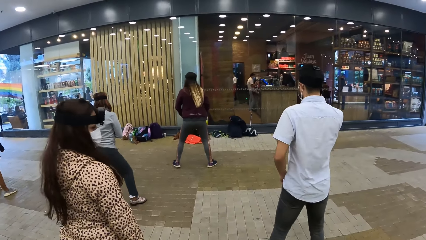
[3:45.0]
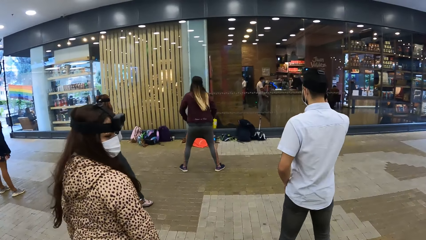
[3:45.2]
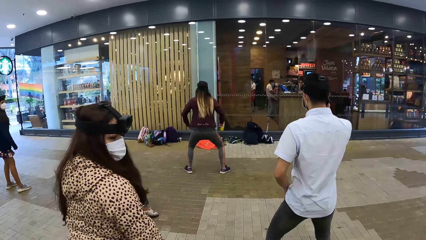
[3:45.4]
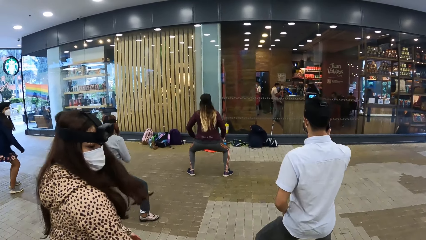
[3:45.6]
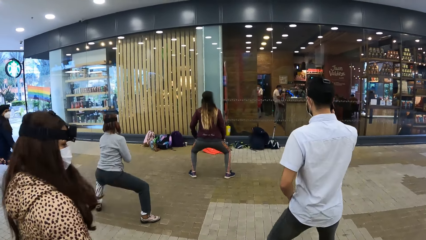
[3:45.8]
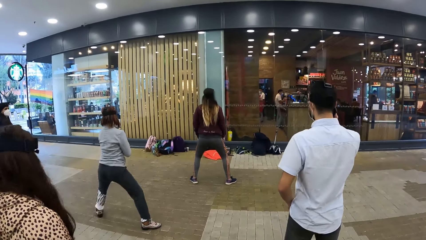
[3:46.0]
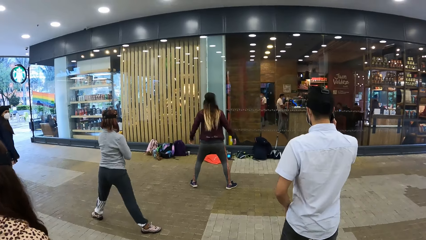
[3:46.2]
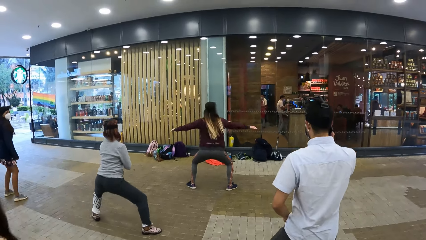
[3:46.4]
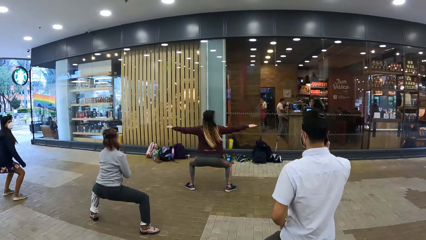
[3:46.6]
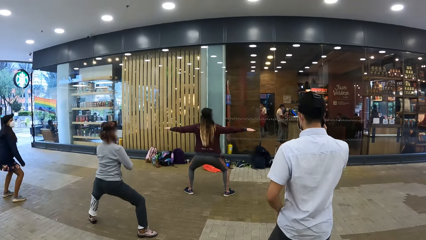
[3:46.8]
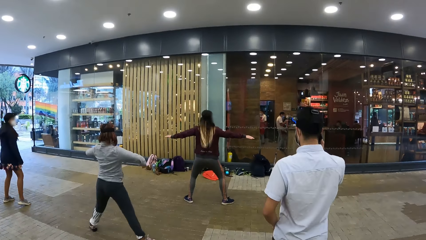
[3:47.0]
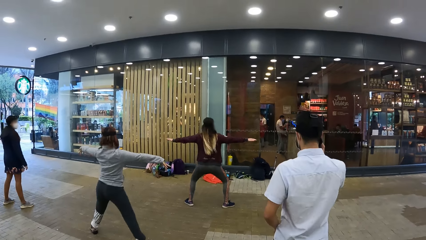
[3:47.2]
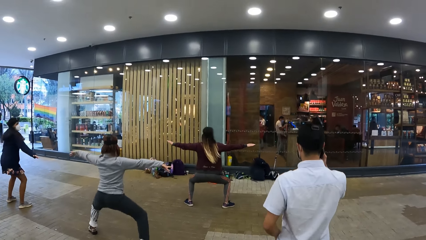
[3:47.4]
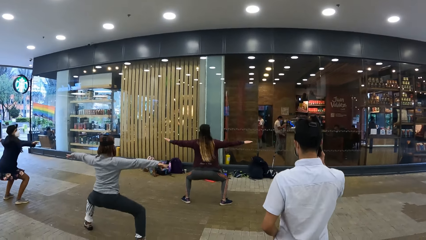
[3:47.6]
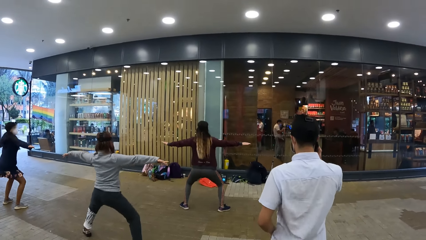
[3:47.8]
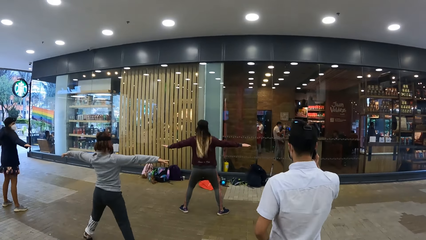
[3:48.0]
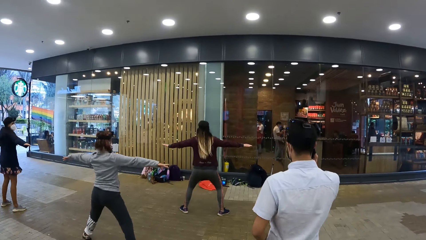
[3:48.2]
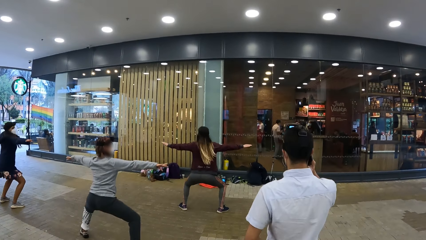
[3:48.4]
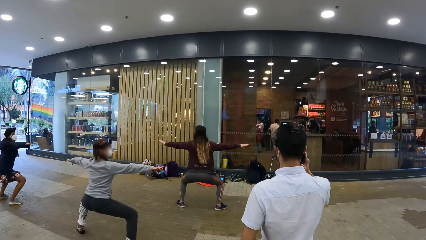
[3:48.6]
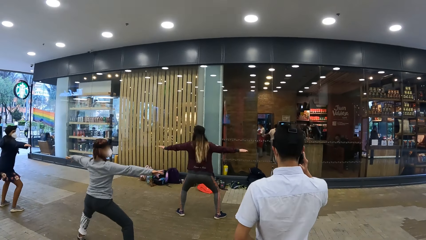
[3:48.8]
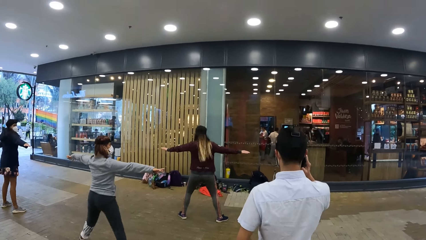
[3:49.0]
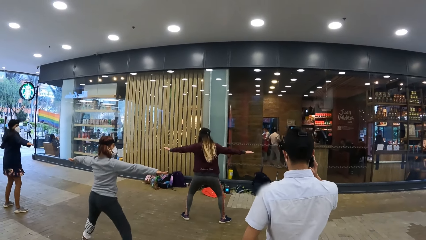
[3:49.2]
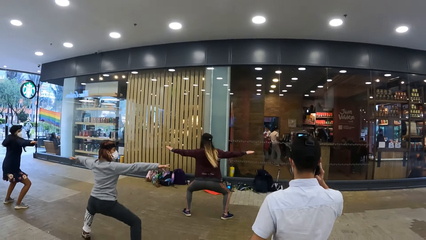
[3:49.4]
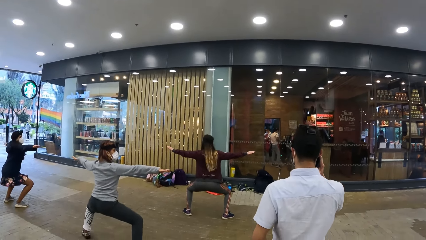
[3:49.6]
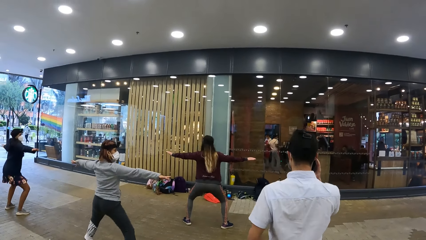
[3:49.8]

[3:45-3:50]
The camera wearer exercises in the mall.

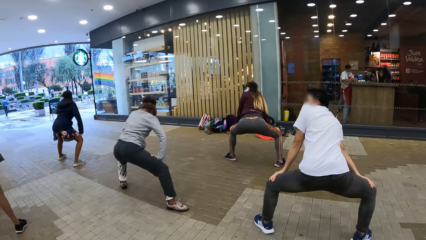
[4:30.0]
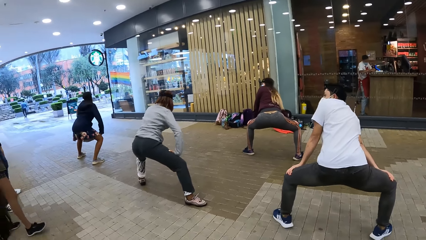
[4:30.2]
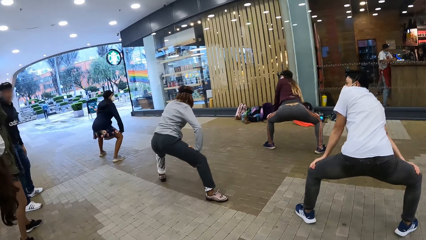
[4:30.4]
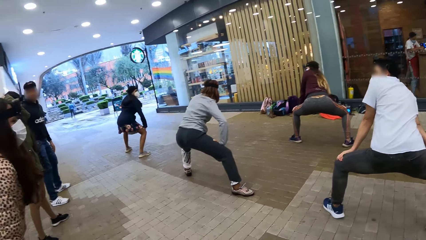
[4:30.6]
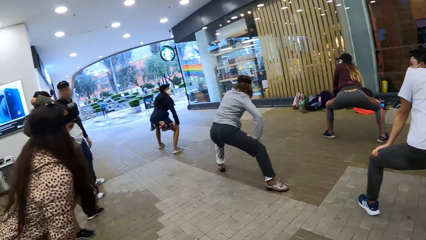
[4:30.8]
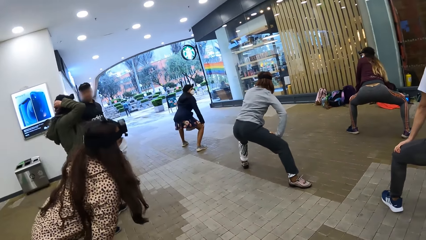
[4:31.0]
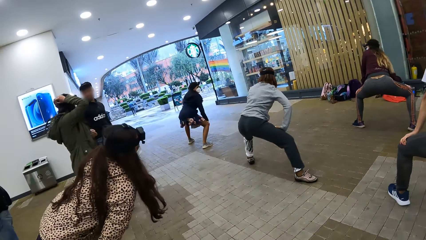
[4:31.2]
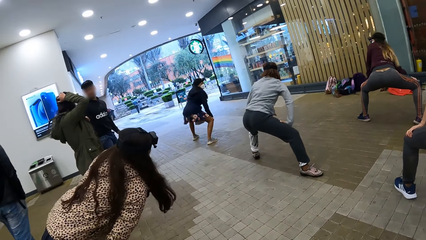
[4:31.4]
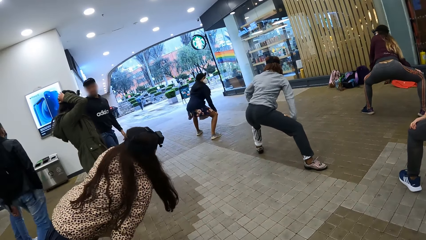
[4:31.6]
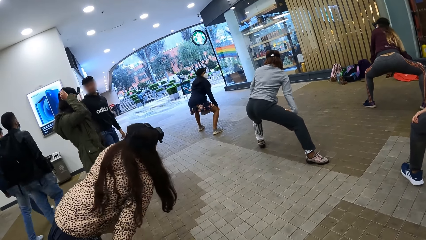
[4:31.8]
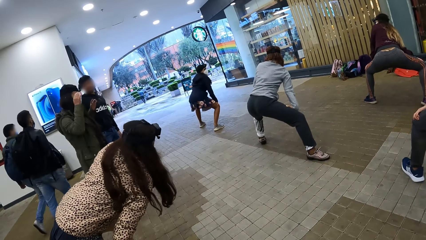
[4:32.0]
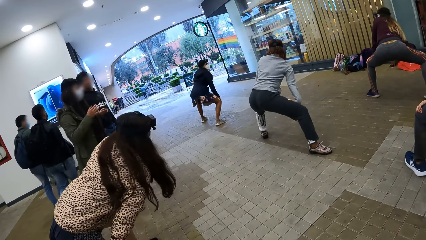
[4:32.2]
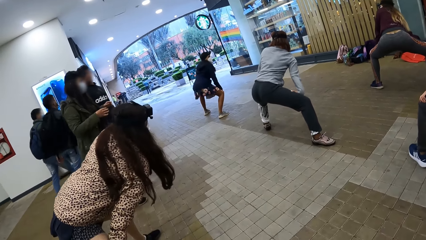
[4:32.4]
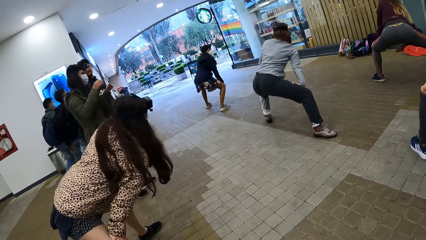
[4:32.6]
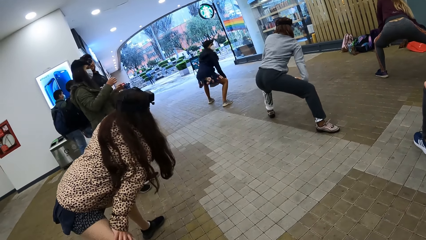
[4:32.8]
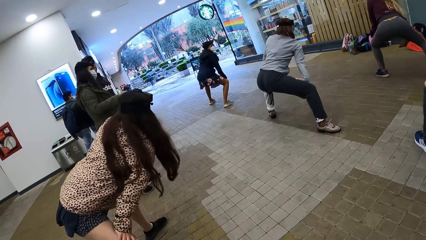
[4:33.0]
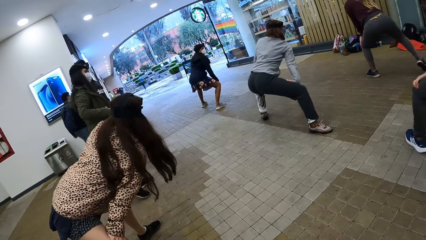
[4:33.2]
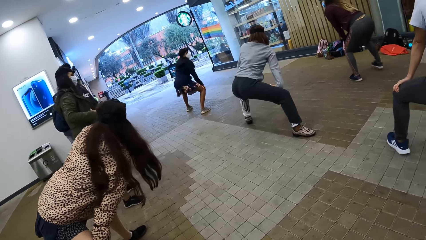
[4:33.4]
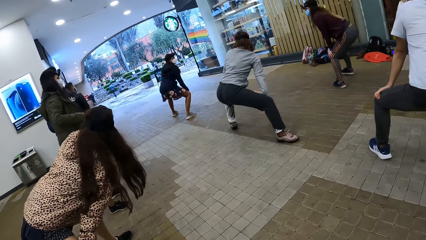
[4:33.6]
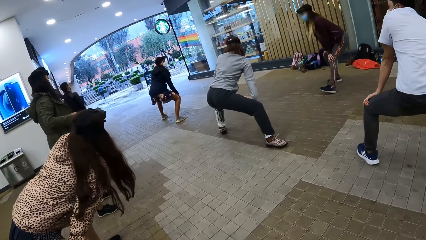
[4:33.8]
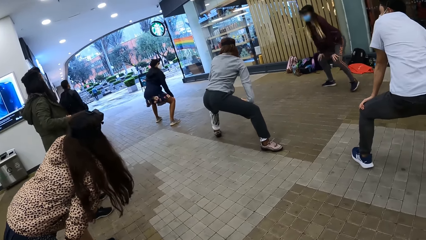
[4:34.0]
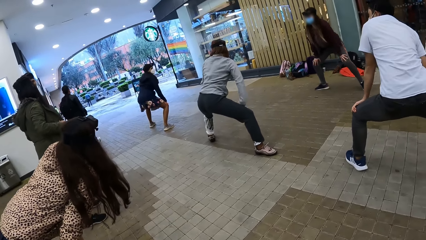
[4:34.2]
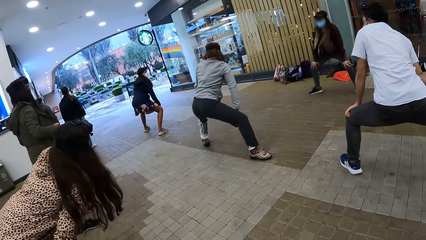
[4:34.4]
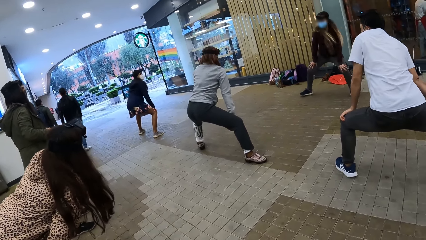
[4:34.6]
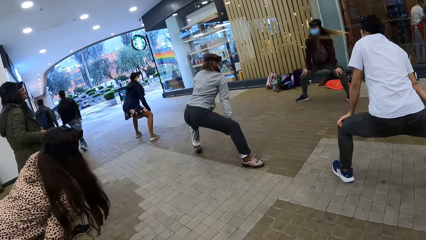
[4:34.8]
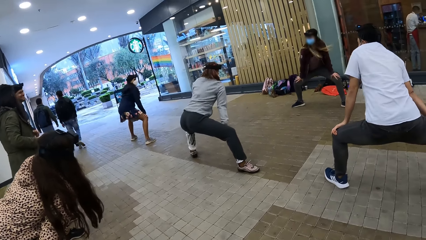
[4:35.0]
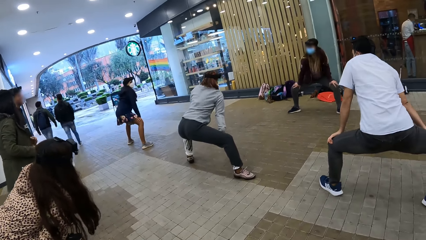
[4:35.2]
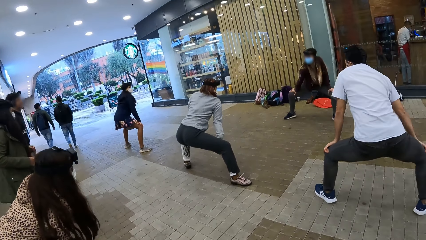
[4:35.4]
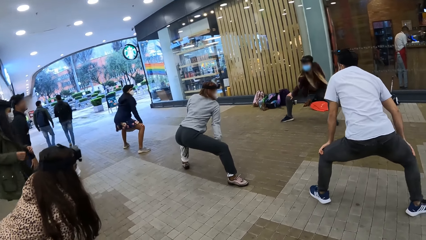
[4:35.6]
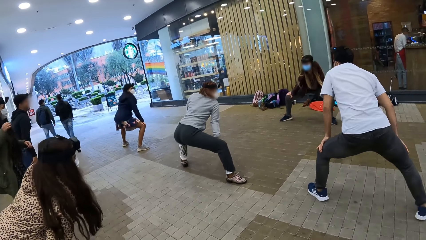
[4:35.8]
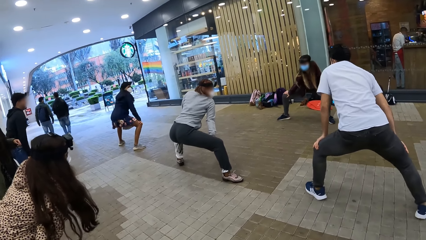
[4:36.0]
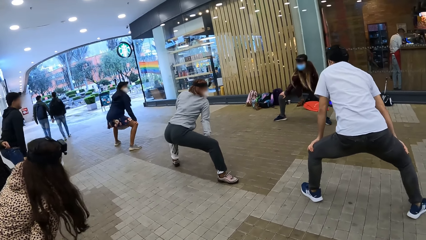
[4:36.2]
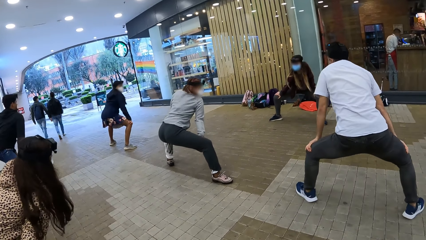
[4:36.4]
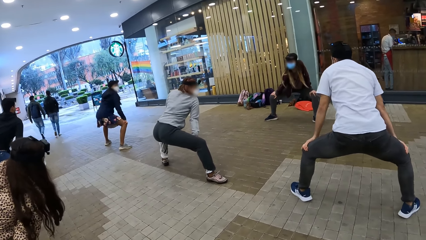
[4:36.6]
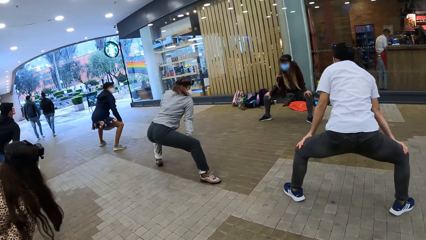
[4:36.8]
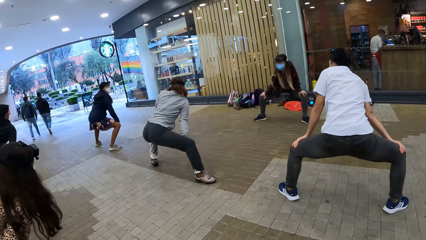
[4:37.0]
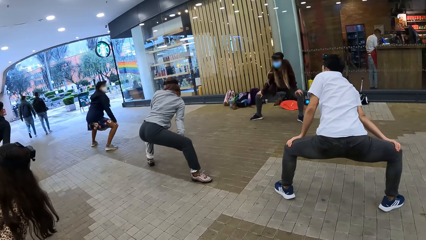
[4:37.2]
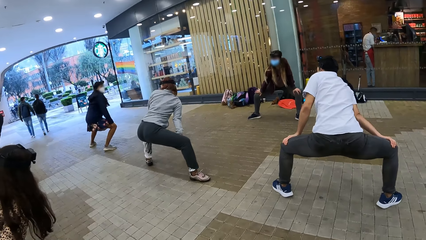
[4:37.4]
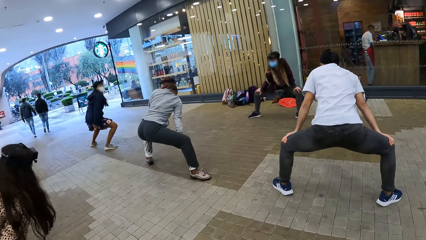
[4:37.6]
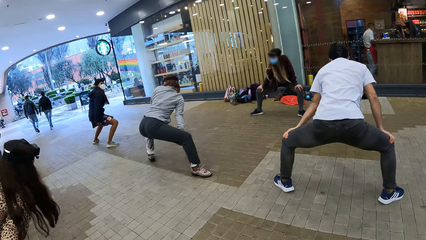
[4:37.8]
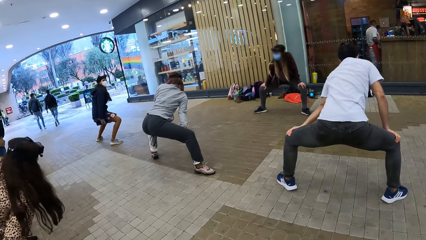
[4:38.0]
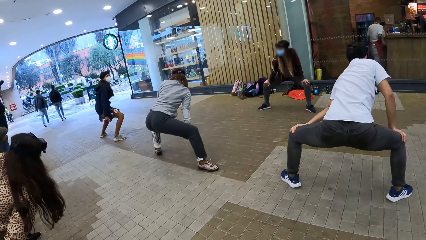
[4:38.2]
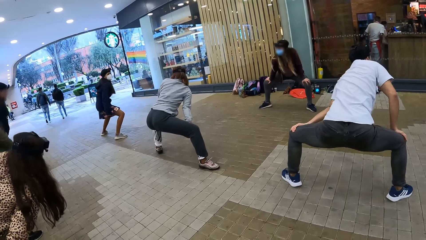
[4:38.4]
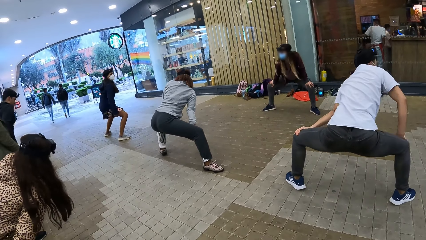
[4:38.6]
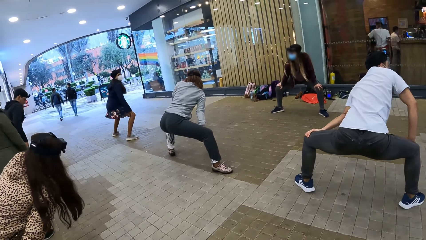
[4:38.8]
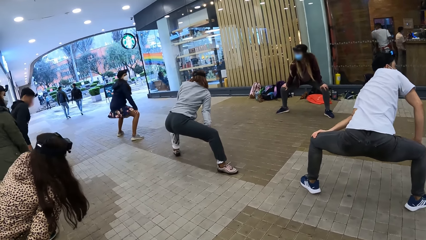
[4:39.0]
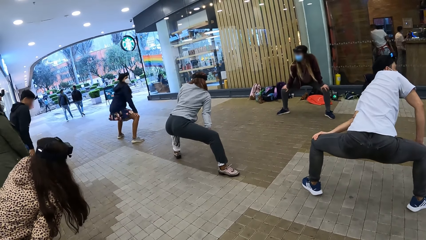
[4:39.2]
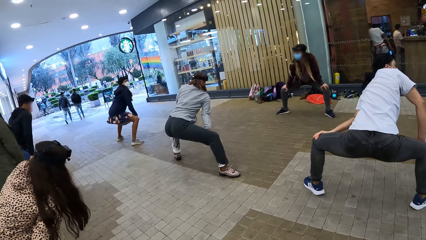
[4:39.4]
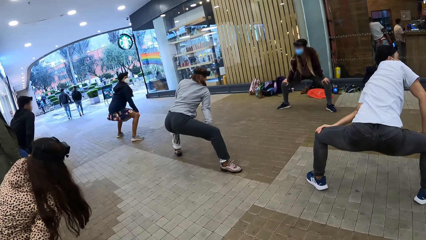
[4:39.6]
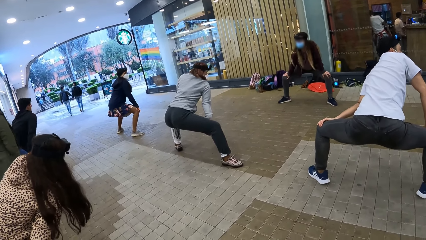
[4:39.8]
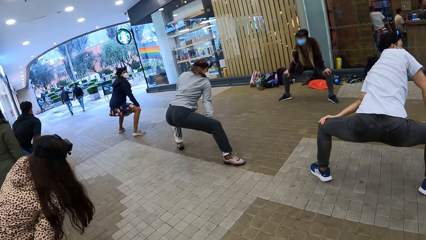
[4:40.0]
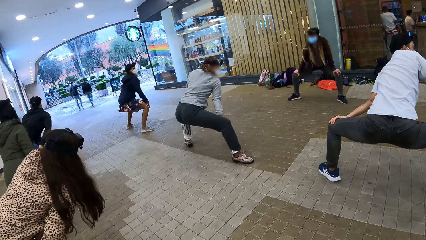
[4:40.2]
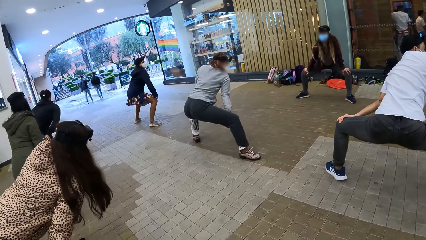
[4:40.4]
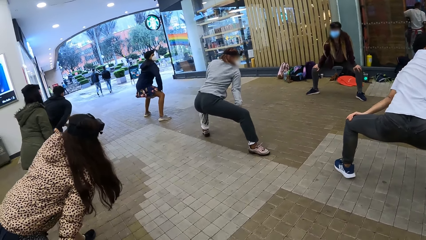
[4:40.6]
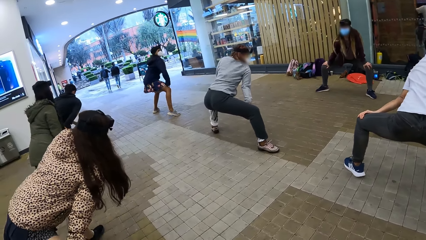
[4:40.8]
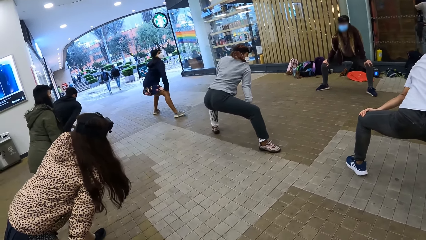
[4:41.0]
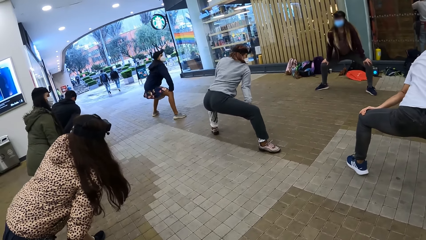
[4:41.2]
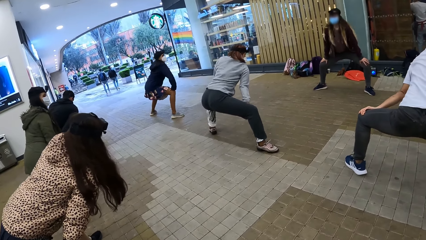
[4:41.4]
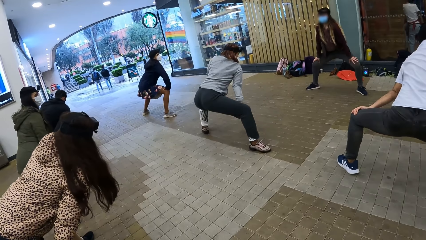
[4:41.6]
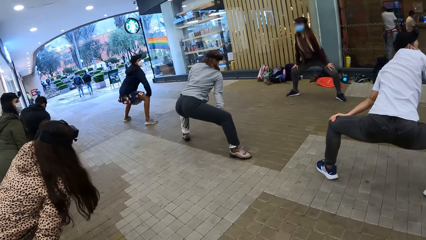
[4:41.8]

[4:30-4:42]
The camera wearer looks around. They exercise in the mall.
